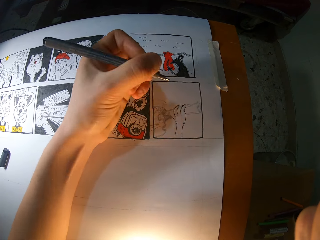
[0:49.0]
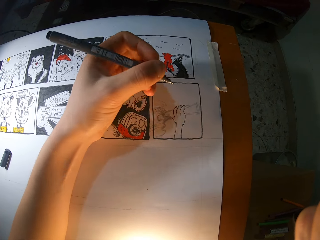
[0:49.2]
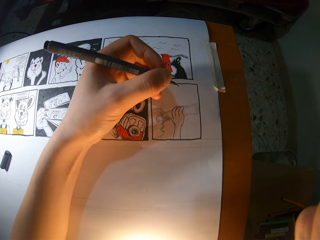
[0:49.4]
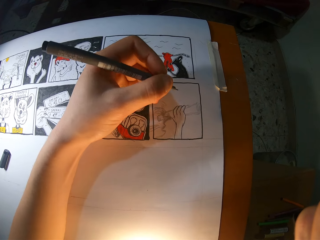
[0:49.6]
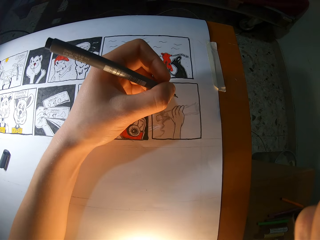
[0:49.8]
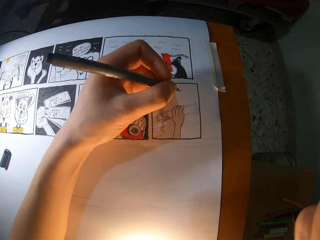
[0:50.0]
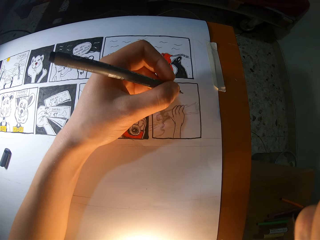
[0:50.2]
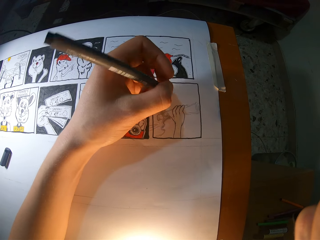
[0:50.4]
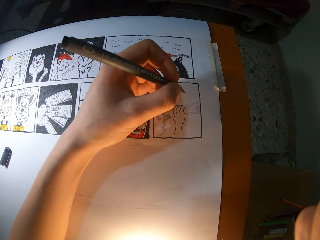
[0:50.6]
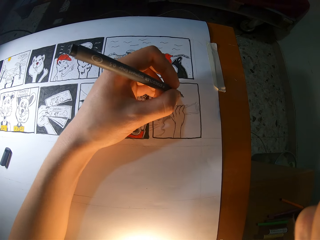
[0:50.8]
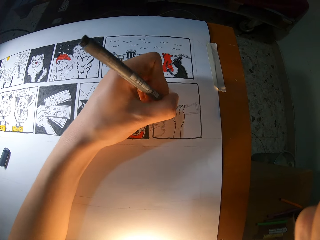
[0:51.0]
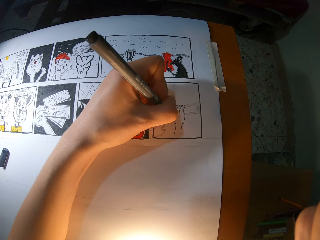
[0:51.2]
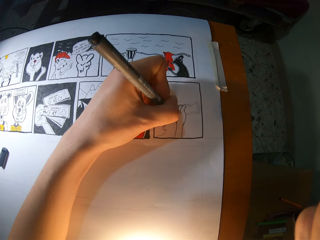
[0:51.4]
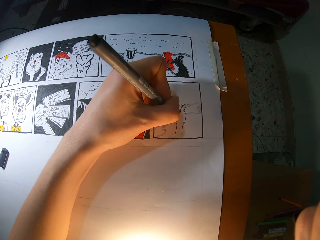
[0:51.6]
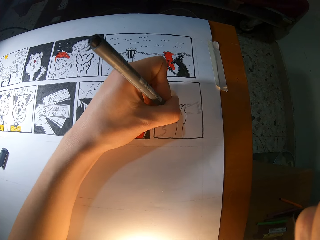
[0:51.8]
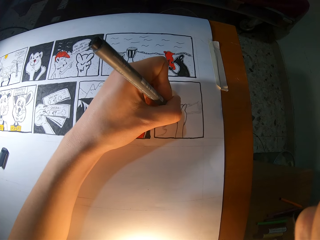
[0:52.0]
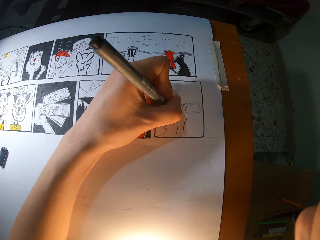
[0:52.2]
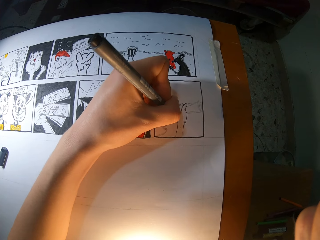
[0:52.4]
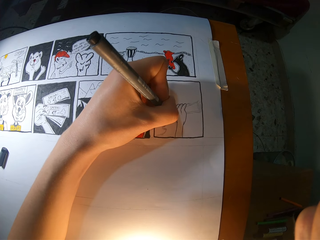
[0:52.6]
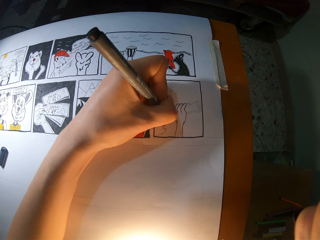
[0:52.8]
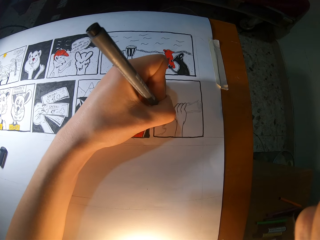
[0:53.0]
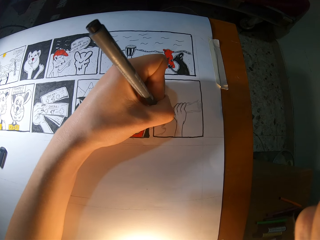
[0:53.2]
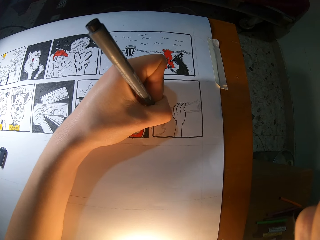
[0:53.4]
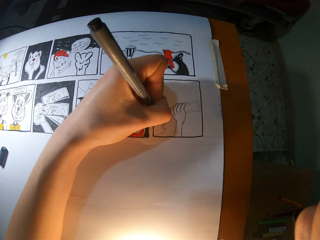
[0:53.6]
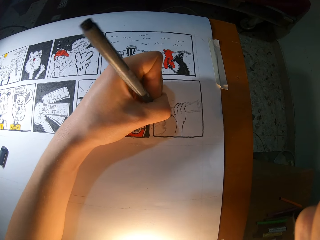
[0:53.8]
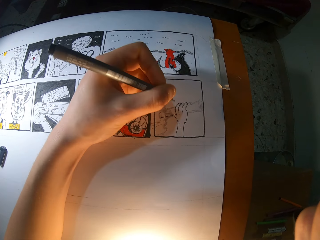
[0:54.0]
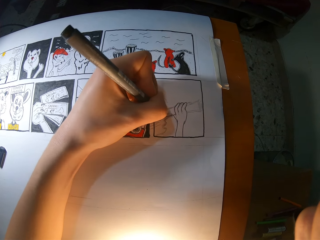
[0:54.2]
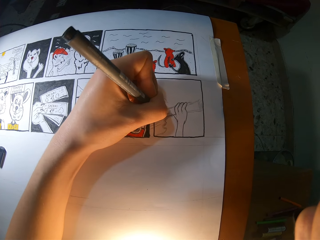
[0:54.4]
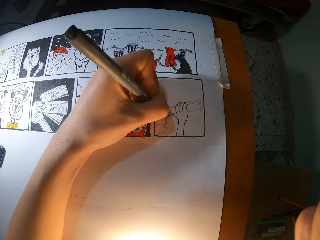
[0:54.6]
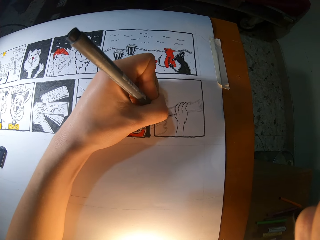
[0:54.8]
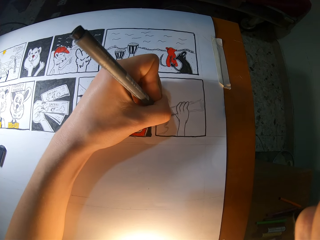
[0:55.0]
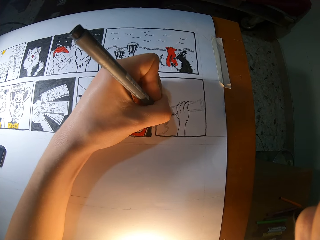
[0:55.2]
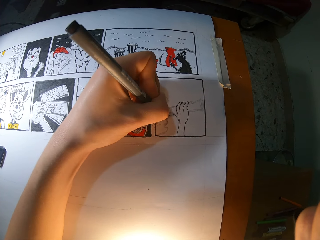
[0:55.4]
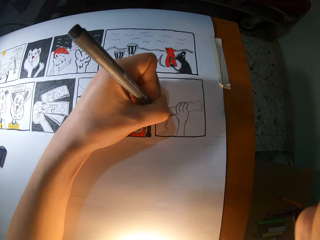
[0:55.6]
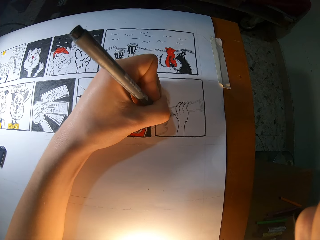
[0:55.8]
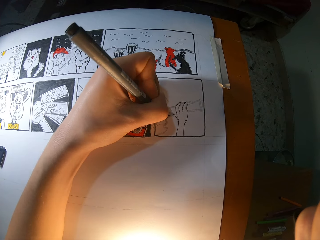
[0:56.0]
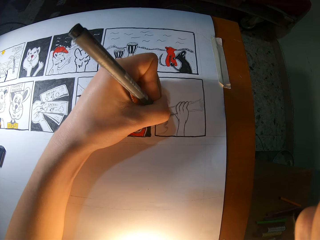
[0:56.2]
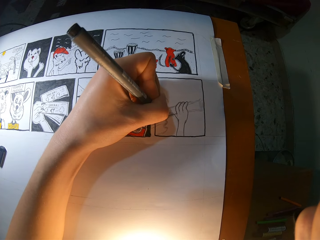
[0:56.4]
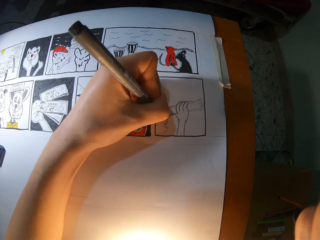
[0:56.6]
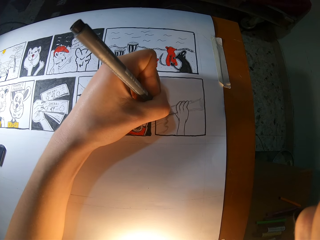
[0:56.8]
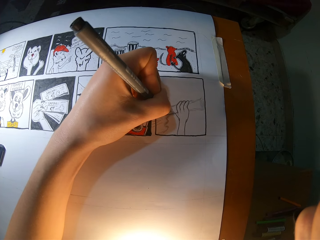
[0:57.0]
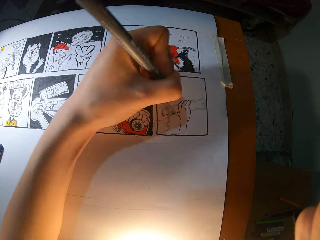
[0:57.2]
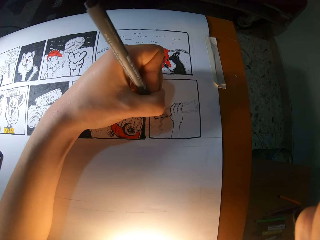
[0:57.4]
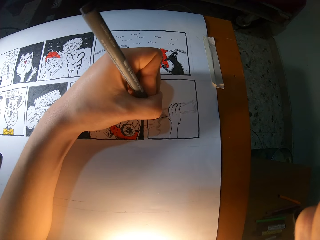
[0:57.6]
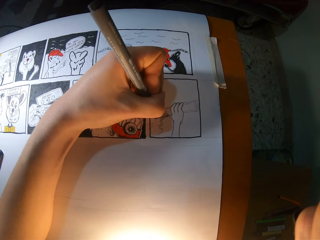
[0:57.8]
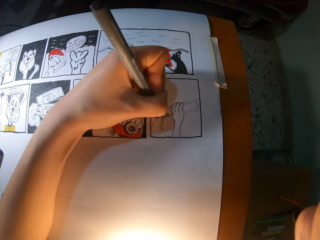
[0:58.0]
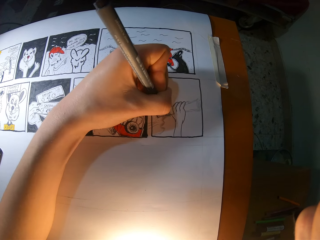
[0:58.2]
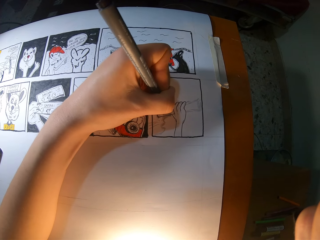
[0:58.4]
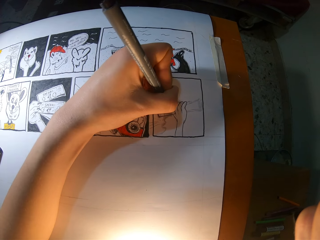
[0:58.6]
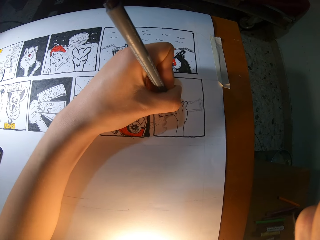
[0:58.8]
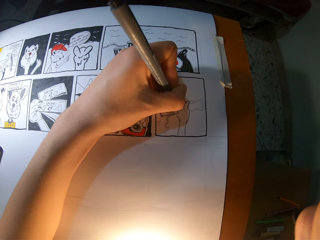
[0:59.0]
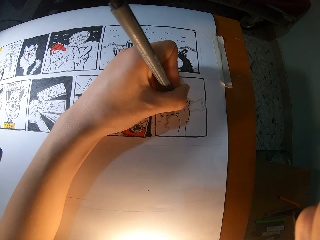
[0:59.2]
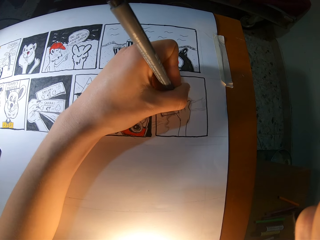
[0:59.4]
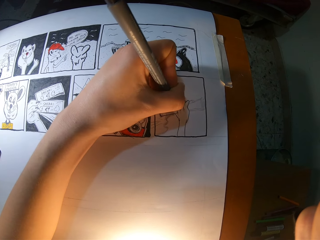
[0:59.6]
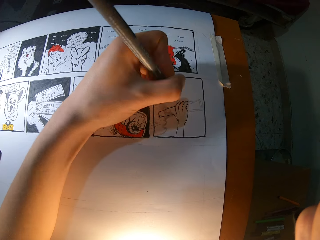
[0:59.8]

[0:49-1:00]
The camera wearer draws the book with a marker pen repeatedly.

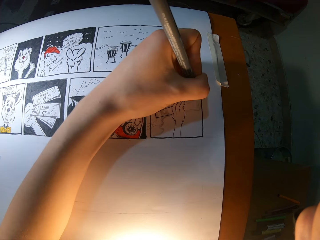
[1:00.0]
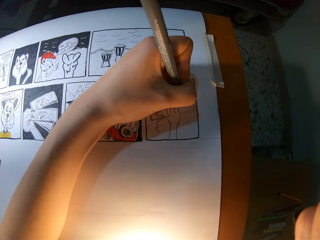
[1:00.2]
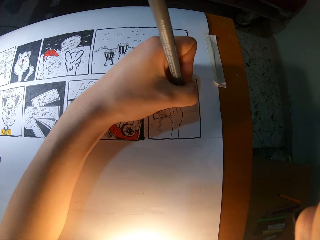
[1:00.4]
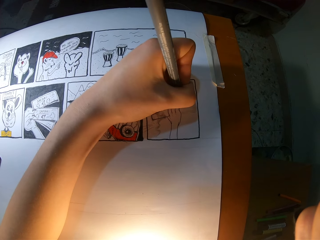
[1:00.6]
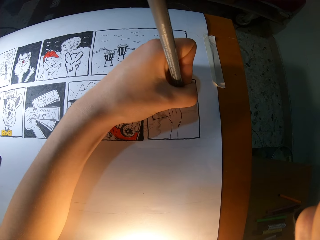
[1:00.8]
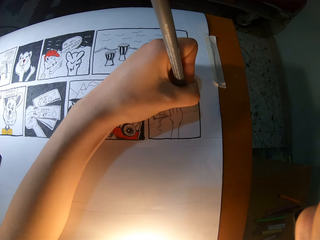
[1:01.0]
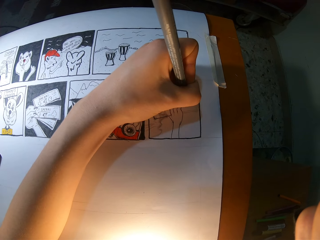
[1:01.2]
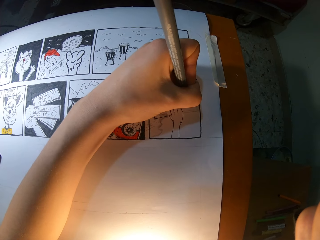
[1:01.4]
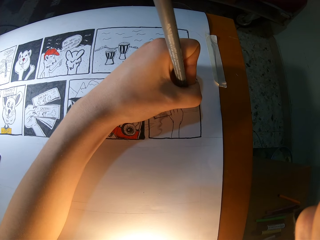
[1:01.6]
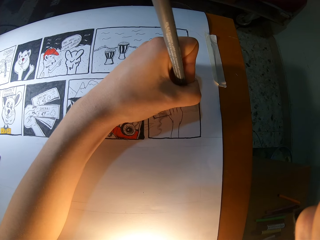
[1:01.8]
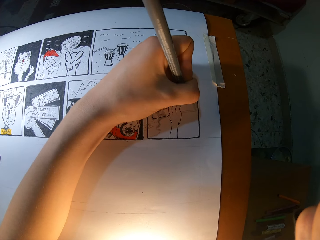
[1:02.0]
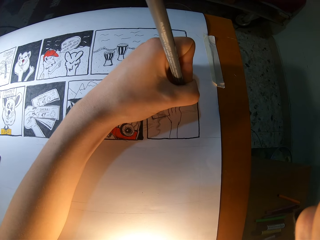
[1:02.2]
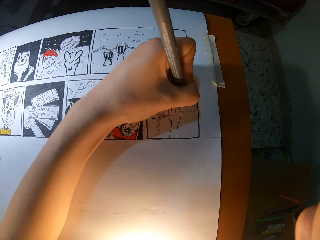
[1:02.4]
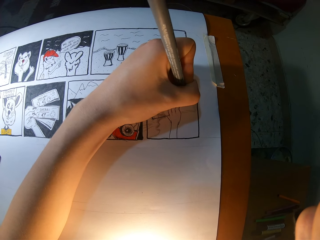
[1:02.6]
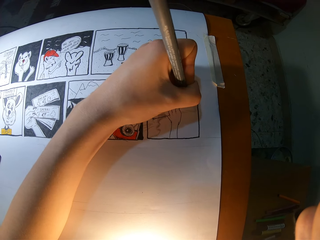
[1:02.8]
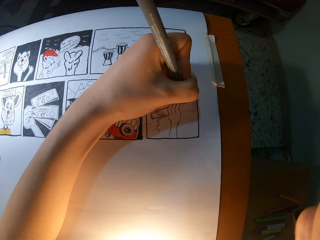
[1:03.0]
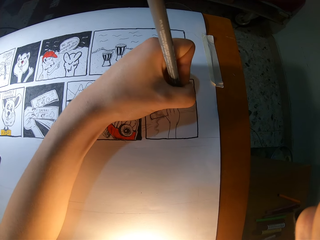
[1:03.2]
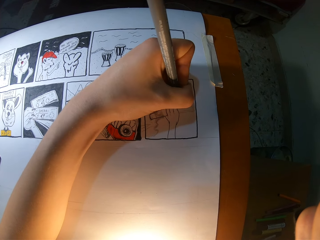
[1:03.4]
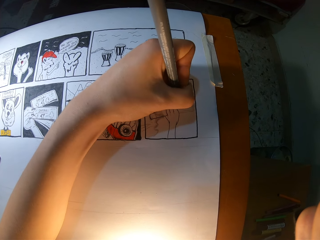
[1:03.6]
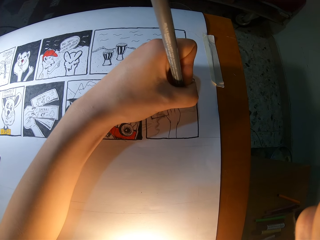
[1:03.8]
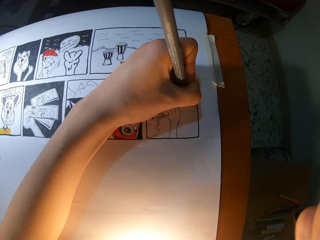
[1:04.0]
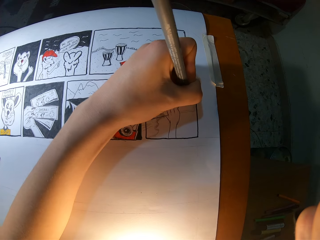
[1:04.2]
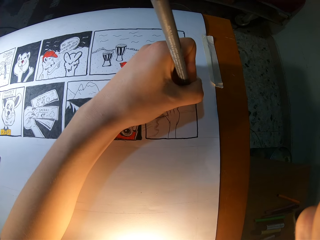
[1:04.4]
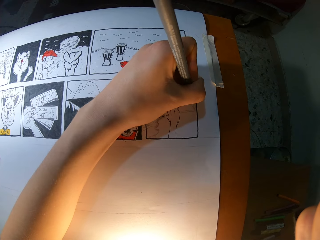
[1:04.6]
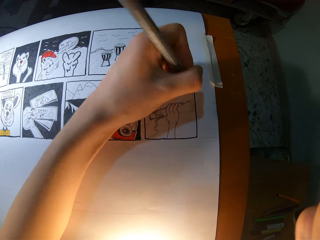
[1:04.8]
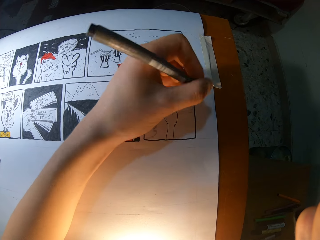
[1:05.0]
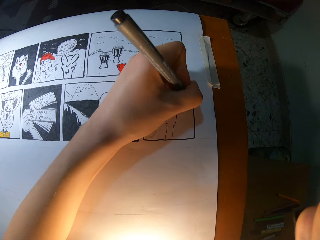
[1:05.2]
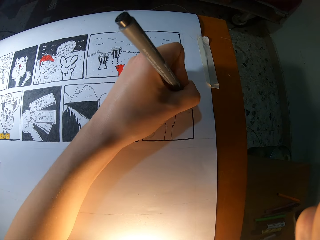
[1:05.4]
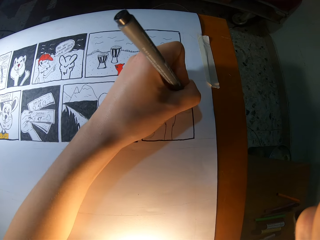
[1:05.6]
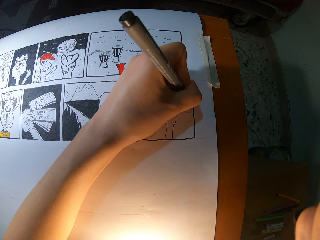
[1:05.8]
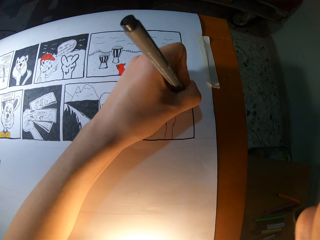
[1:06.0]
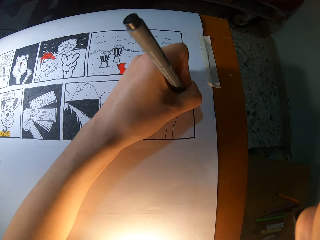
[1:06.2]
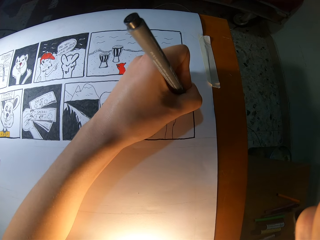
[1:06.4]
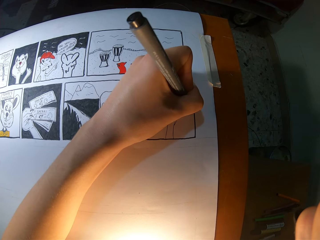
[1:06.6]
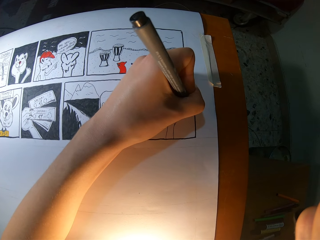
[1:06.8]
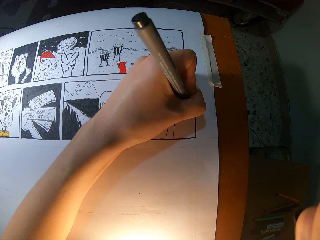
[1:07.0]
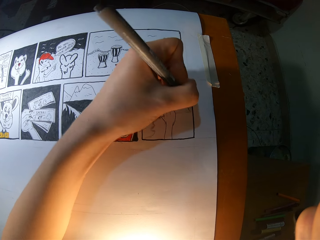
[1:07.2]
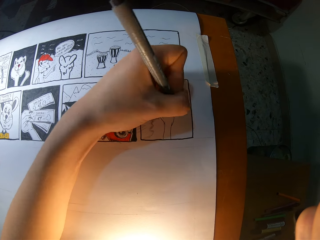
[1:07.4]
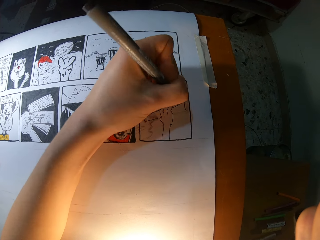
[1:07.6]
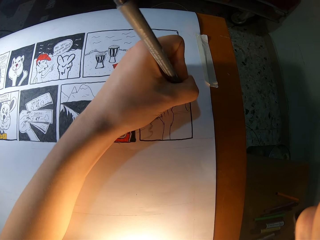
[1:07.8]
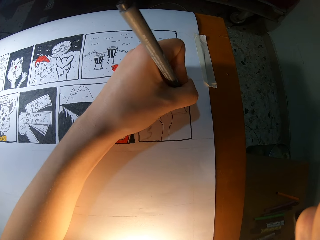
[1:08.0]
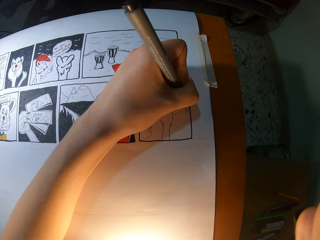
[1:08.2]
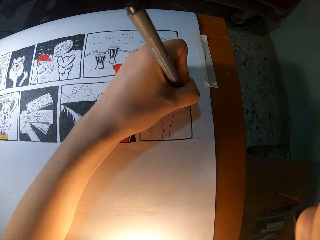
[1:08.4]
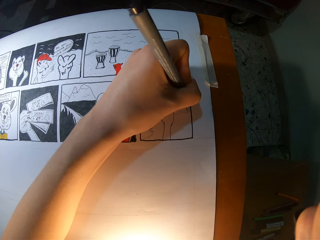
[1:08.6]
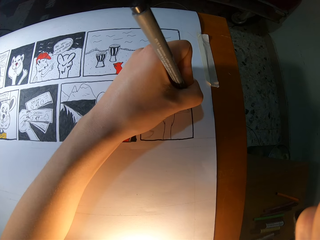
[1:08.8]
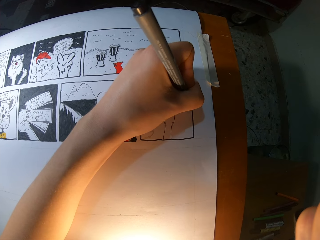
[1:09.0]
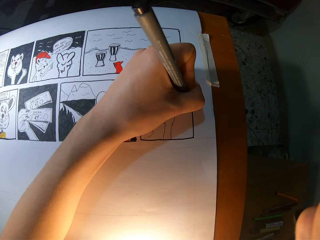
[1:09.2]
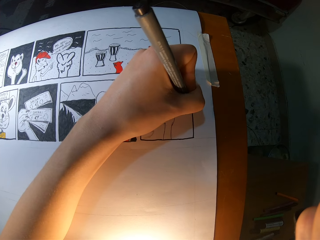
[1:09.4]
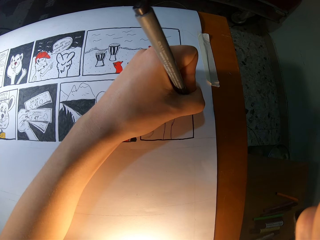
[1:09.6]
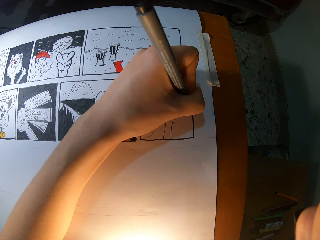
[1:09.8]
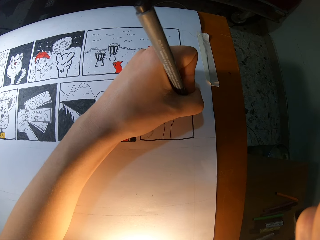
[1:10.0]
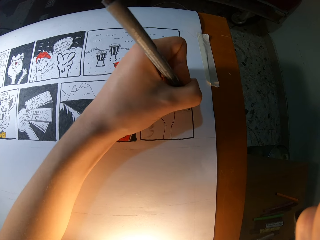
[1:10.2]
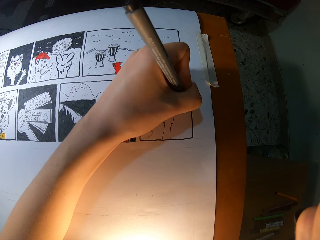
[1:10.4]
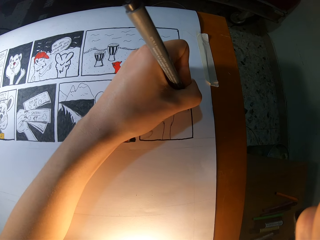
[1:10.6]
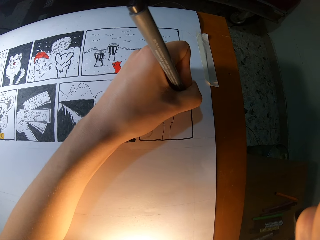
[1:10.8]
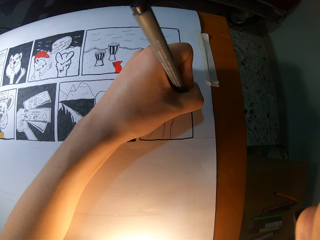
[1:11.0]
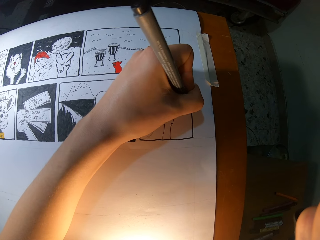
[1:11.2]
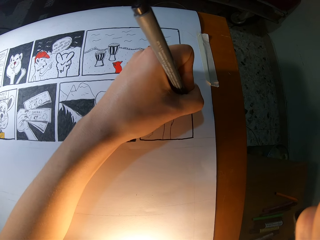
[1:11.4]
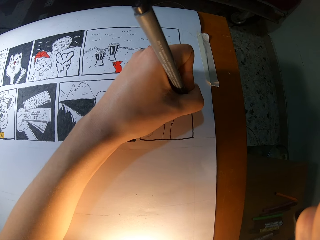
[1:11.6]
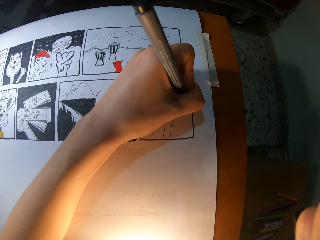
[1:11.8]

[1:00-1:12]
The camera wearer draws the book with a marker pen repeatedly.
